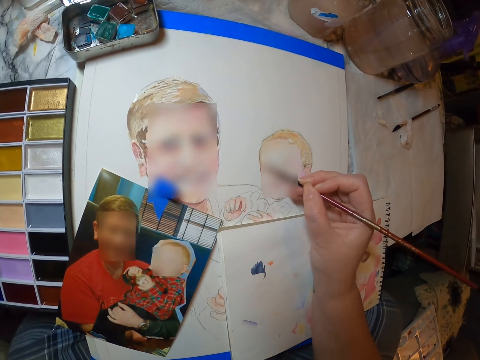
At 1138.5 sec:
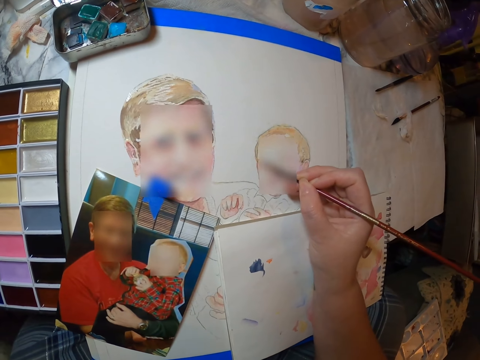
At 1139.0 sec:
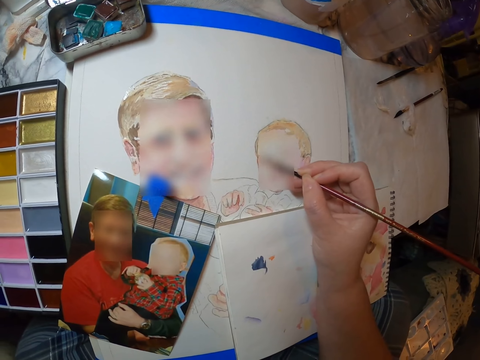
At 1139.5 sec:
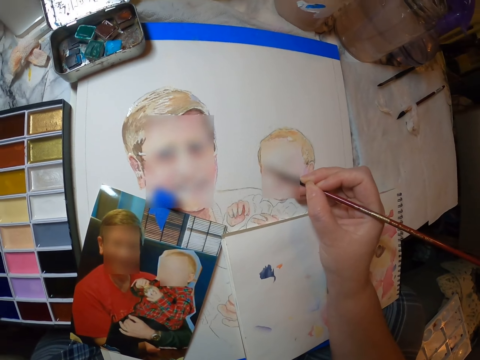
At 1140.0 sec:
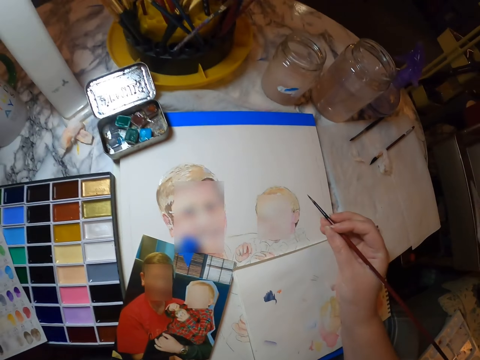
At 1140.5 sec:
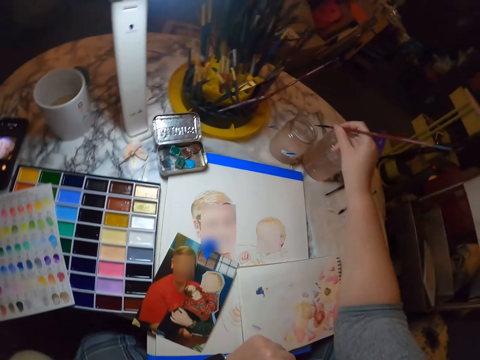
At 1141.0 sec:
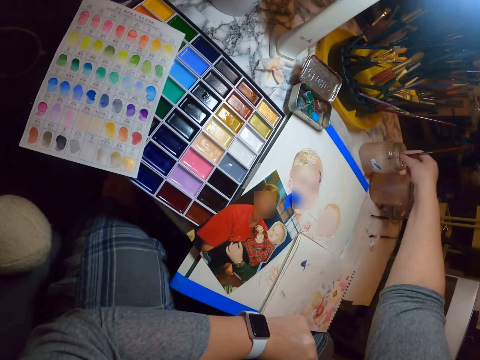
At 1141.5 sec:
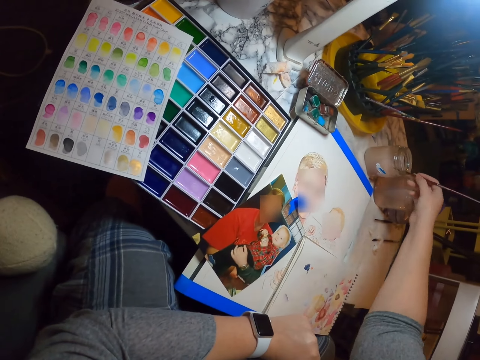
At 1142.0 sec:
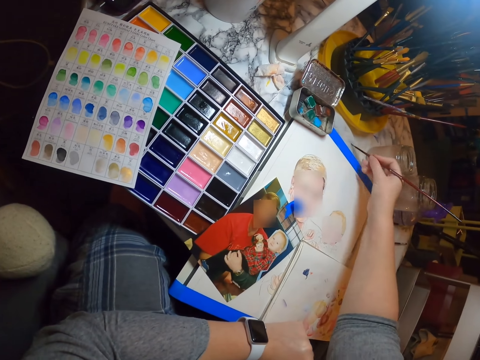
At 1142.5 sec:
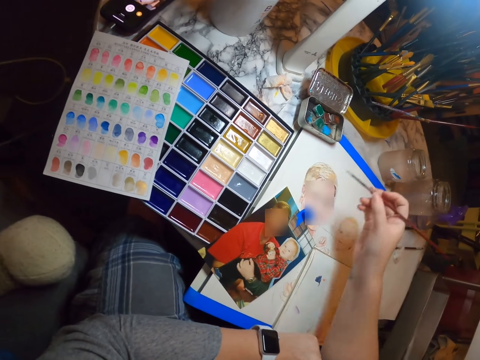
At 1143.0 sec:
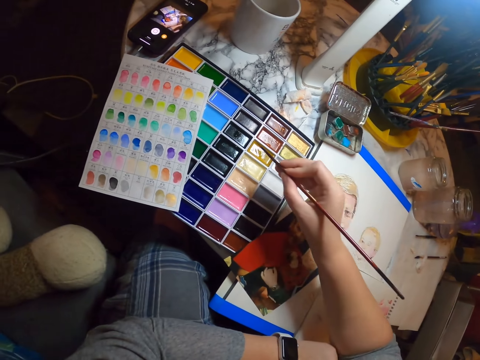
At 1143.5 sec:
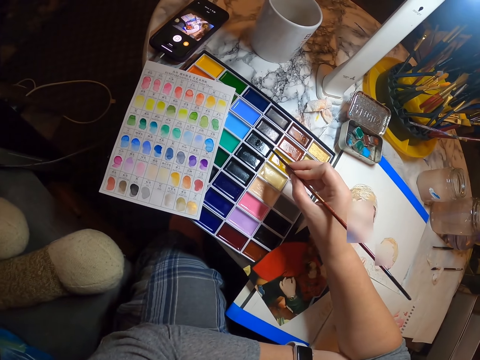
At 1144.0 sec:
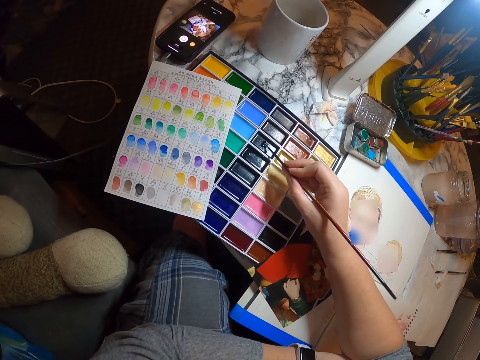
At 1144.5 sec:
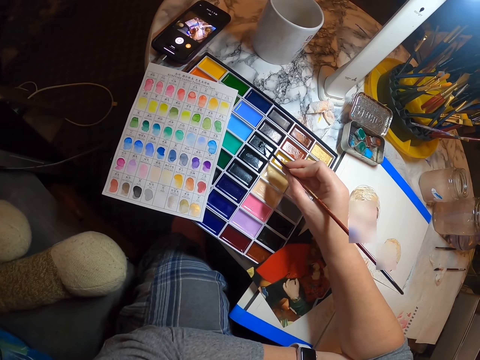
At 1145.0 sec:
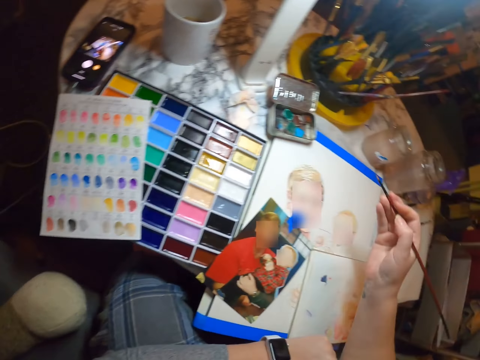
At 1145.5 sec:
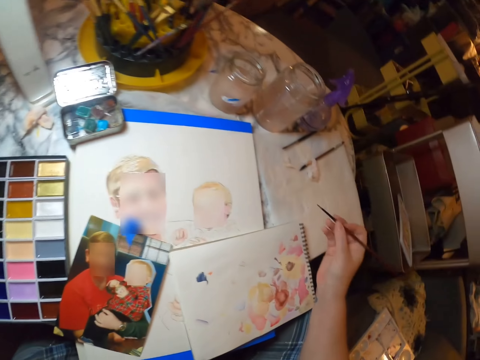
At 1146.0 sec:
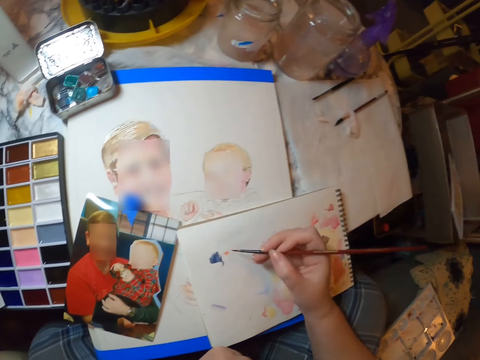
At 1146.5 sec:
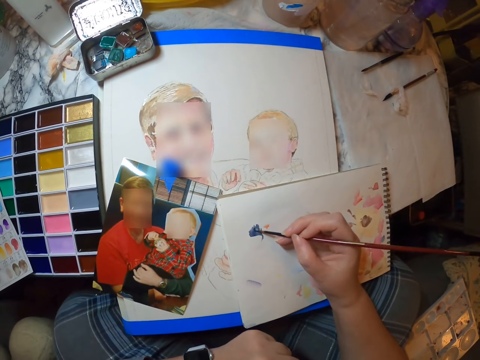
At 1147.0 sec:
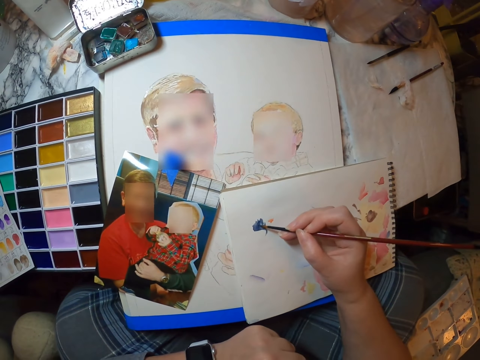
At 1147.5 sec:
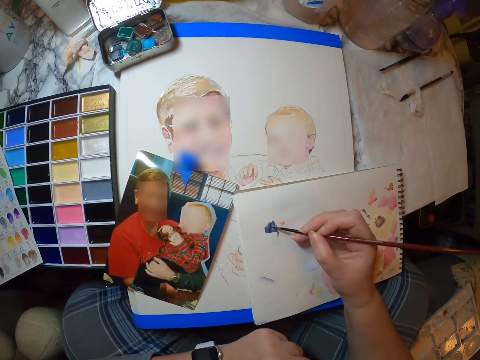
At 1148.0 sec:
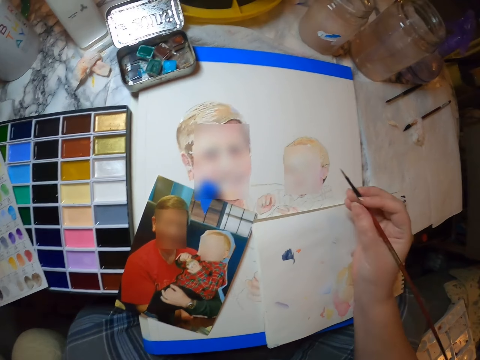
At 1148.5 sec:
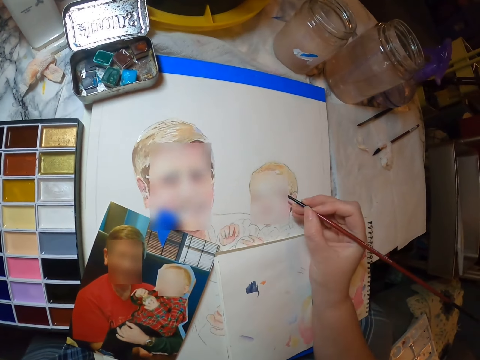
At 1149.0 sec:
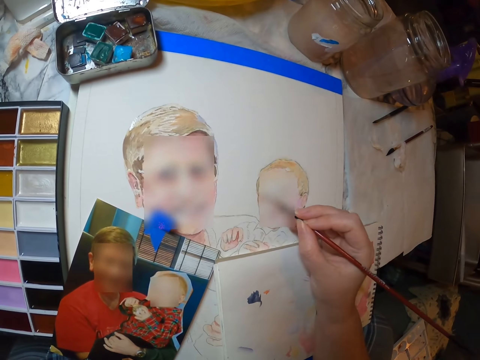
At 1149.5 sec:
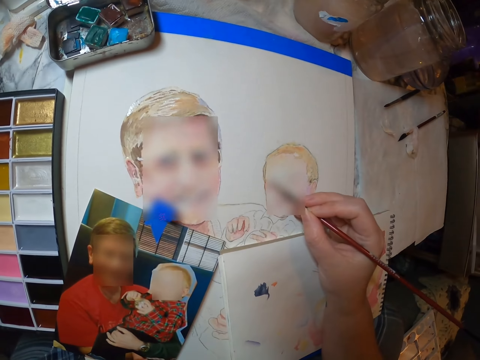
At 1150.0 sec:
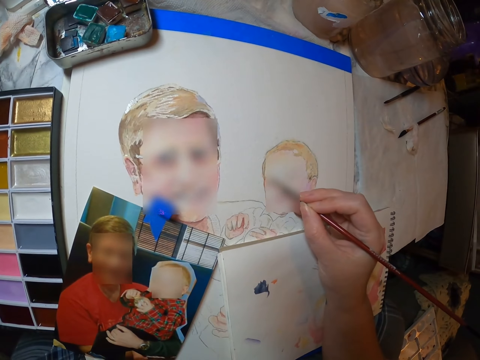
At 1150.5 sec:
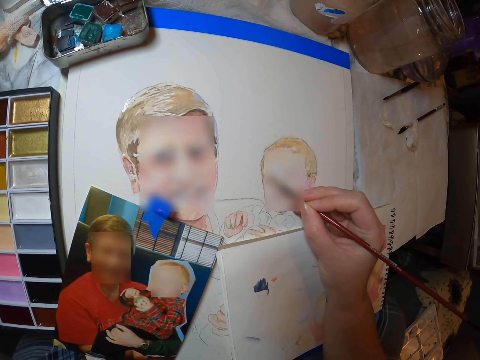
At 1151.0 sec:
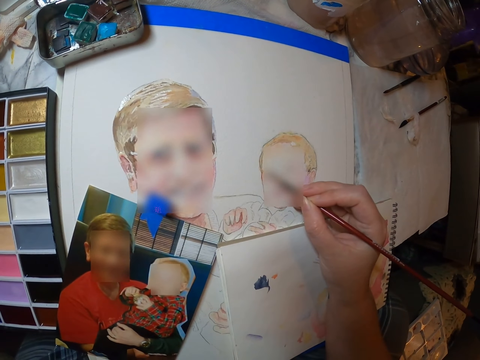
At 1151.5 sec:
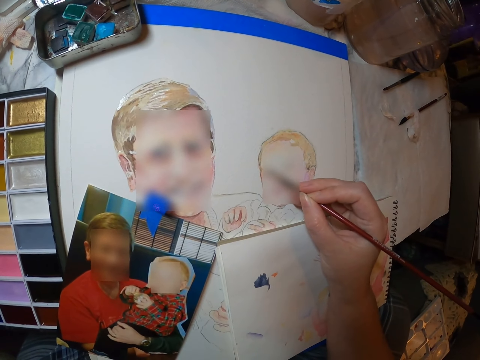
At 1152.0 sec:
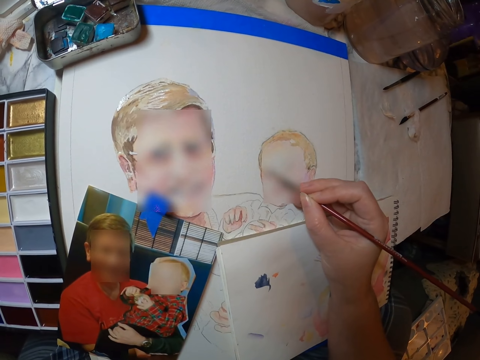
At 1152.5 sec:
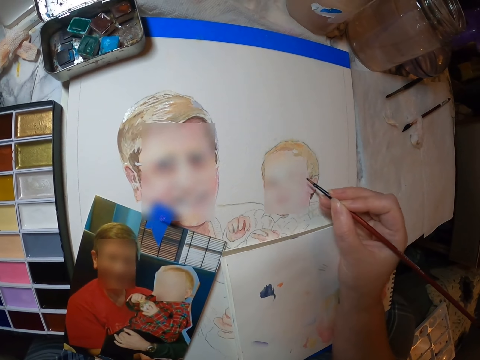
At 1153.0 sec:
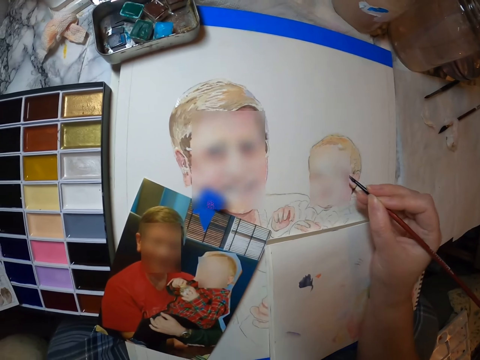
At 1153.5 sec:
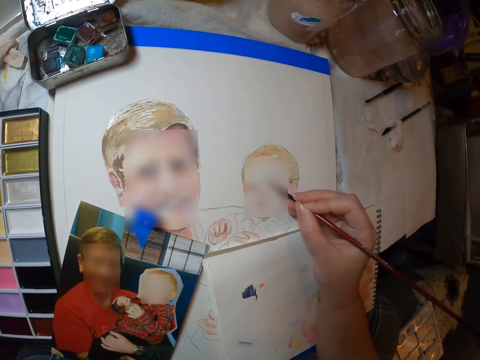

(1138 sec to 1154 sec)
The camera wearer dips the painting brush in the tin. They scoop the color with the painting brush in the paint palette. They brush the paintbrush on the drawing book. They draw on the piece of paper using the painting brush.

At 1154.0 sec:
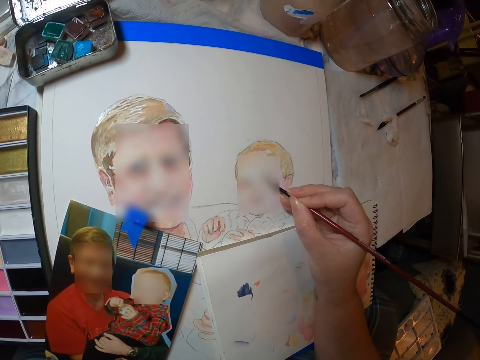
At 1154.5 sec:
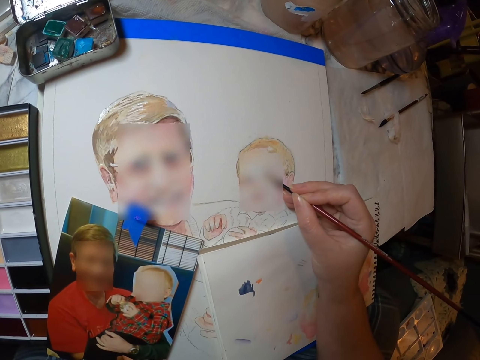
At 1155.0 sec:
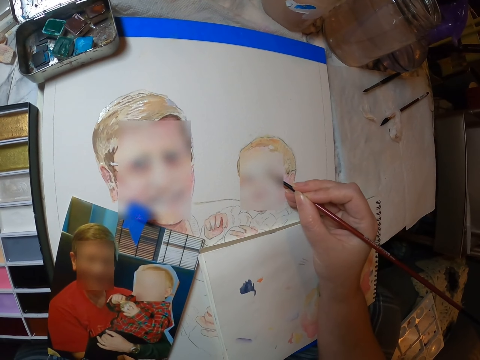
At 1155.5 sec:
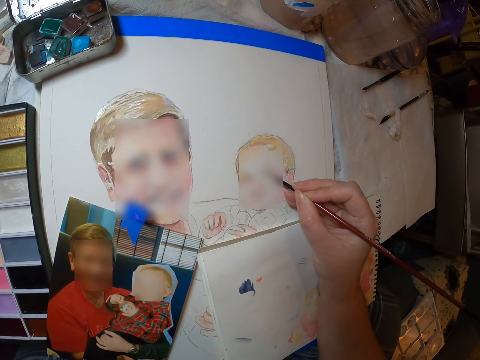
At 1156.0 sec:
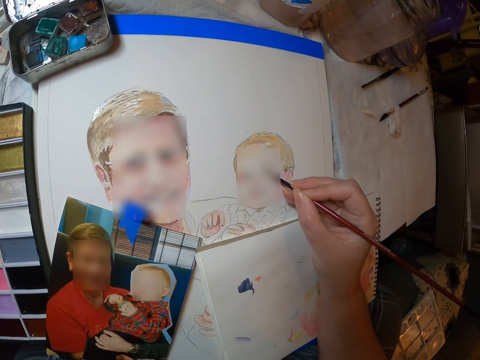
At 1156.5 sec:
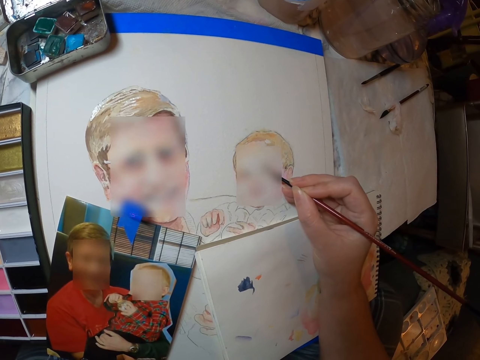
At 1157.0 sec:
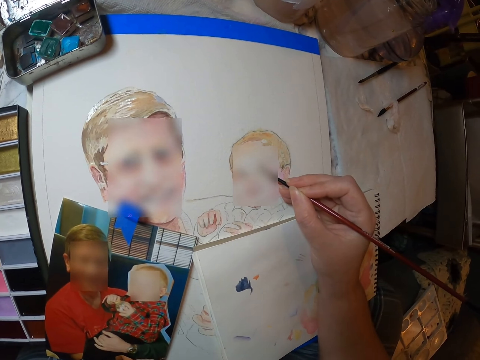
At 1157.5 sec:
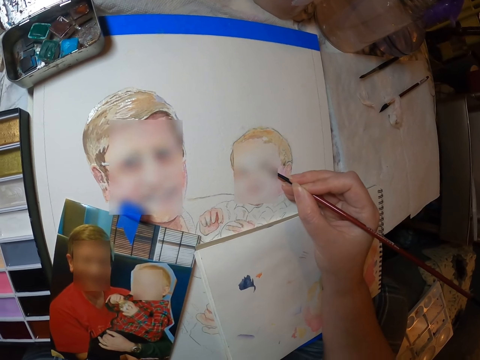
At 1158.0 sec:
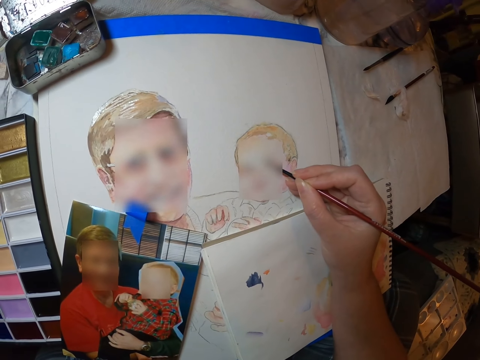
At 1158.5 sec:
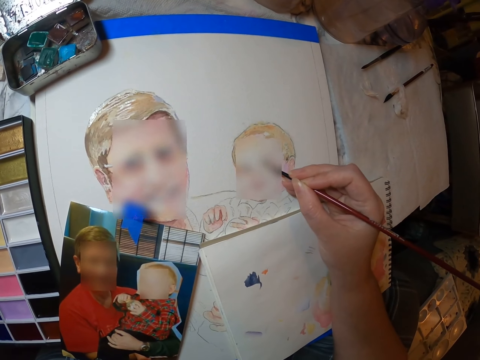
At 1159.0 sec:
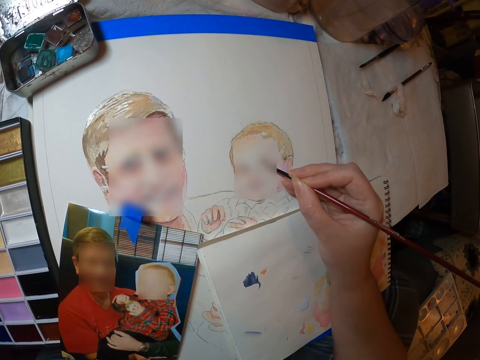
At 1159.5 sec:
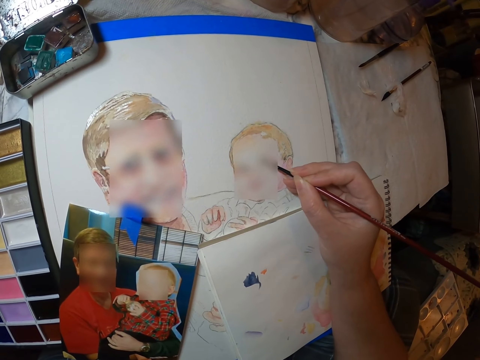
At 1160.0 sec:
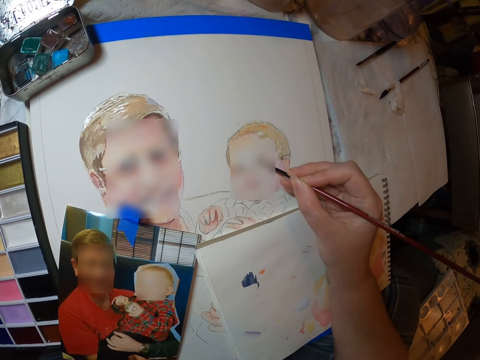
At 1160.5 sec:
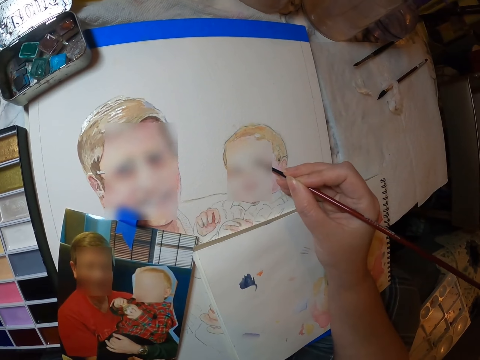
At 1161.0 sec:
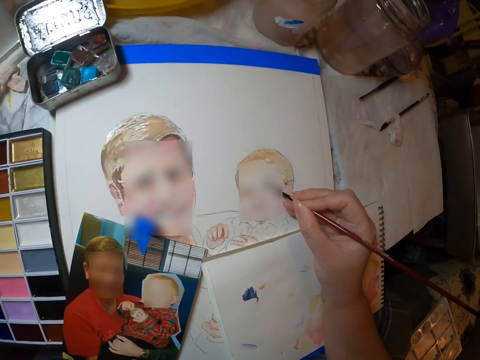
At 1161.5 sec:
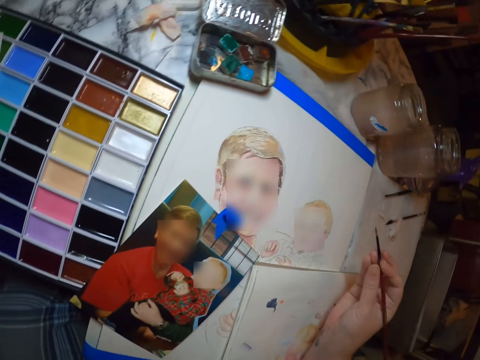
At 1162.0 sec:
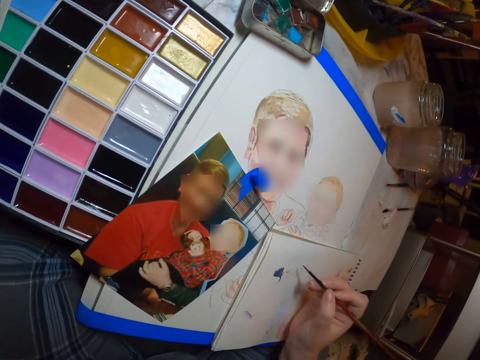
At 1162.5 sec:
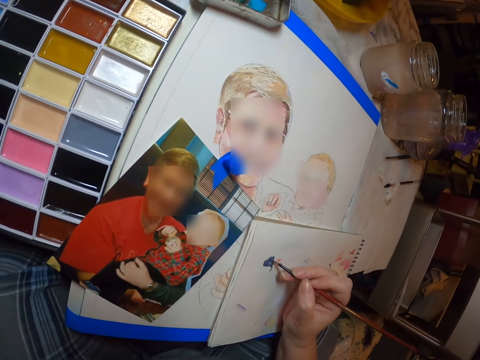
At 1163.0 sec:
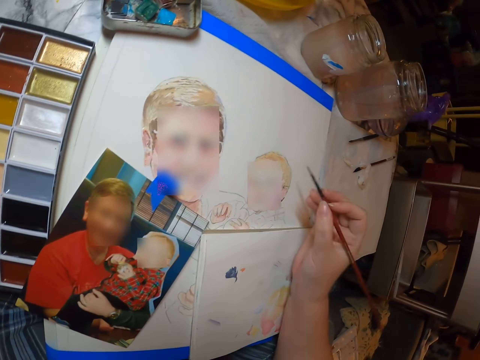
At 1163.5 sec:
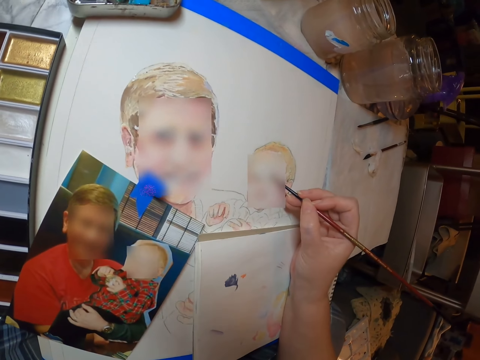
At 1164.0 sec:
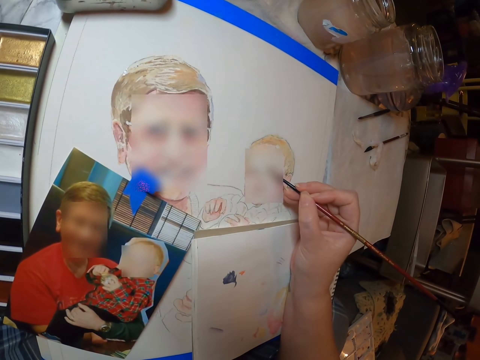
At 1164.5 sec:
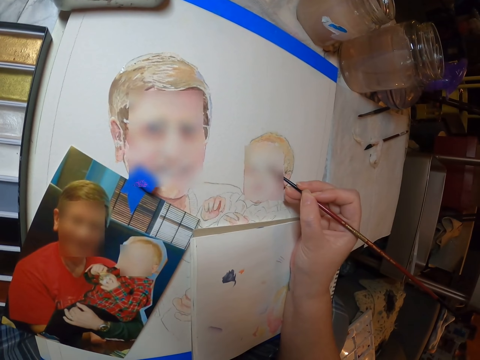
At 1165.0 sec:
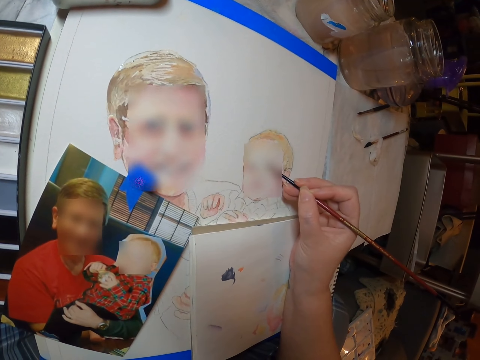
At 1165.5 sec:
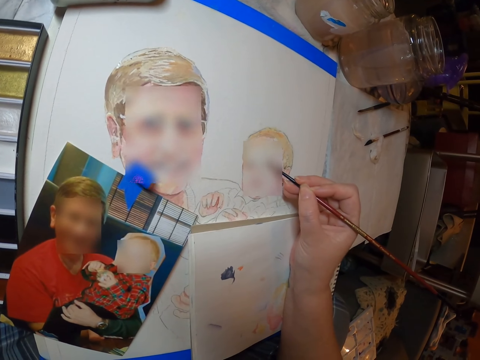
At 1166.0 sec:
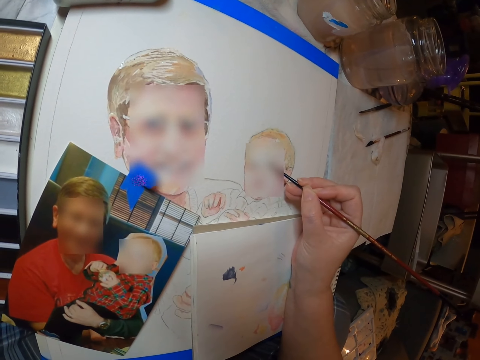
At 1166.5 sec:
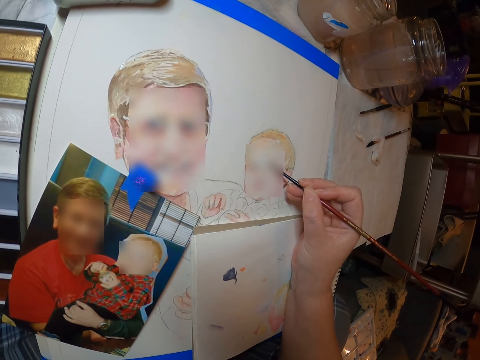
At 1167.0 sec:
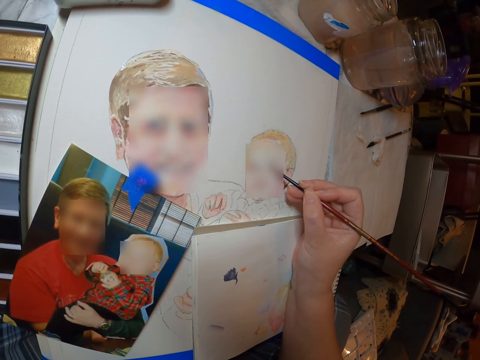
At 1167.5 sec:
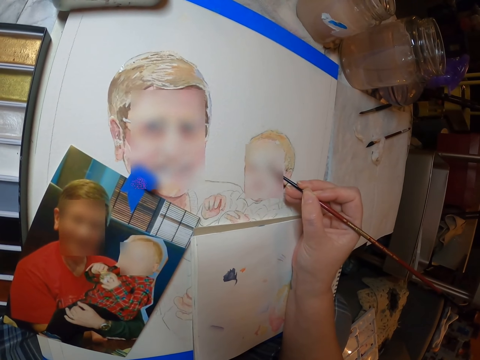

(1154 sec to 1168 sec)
The camera wearer brushes the paintbrush on the drawing book. They draw on the piece of paper using the painting brush.
